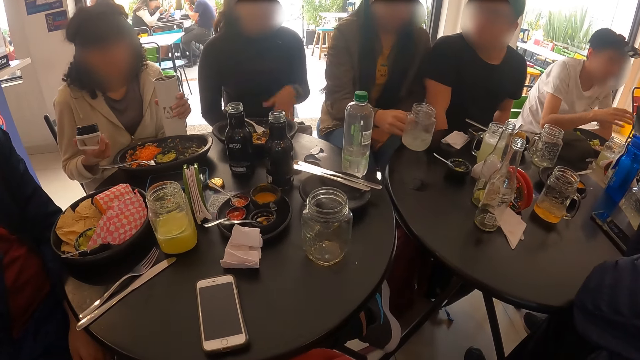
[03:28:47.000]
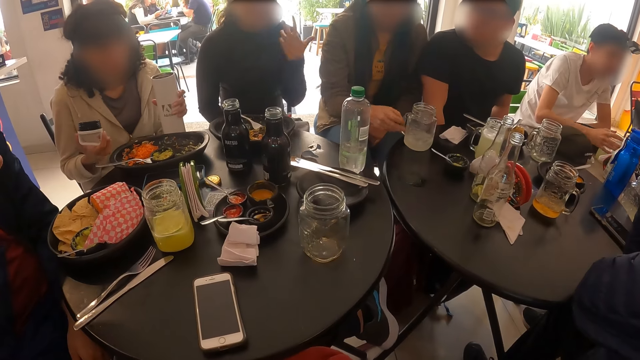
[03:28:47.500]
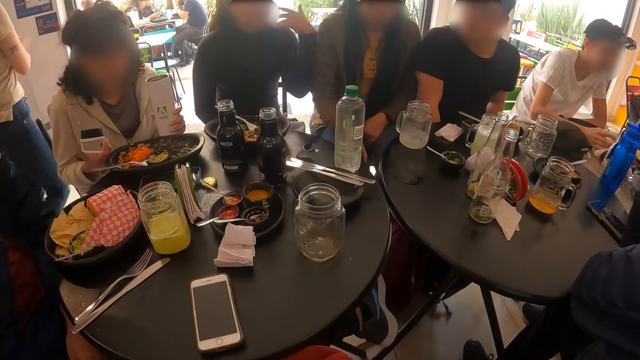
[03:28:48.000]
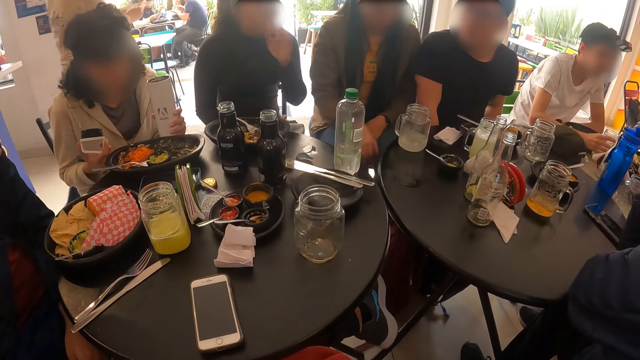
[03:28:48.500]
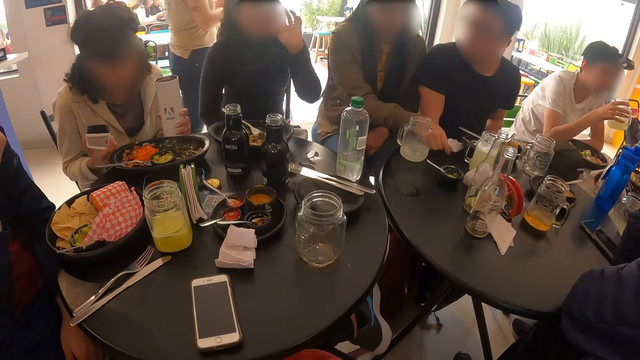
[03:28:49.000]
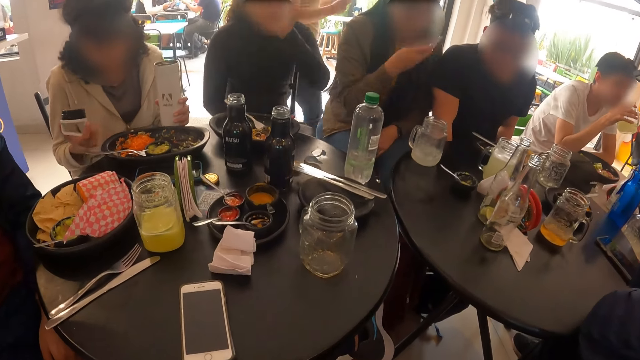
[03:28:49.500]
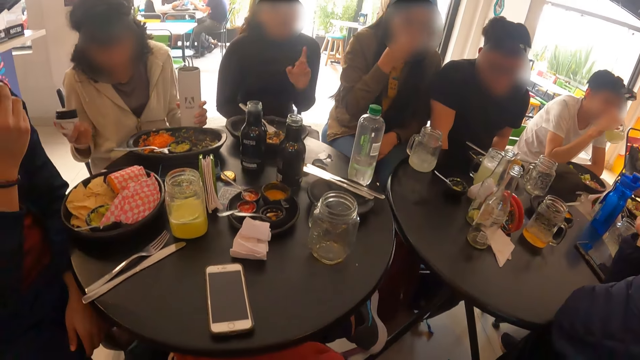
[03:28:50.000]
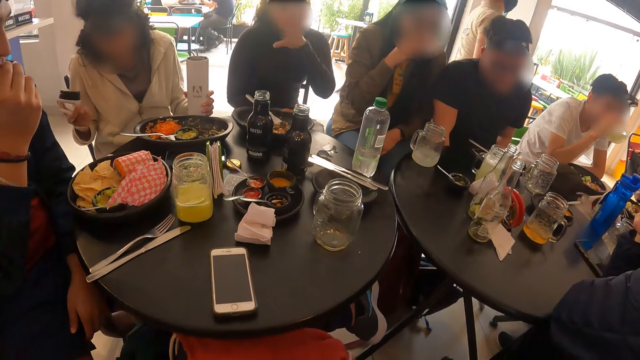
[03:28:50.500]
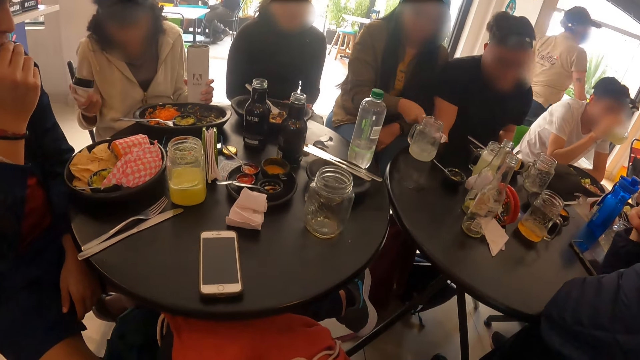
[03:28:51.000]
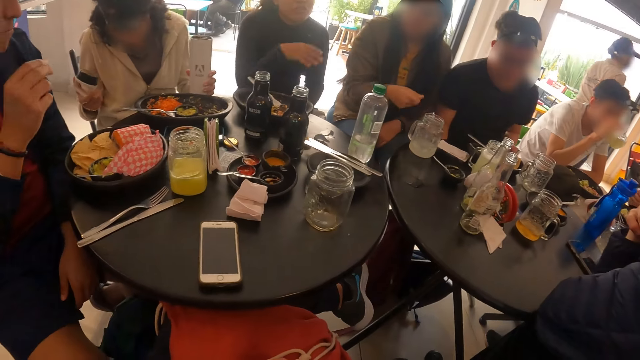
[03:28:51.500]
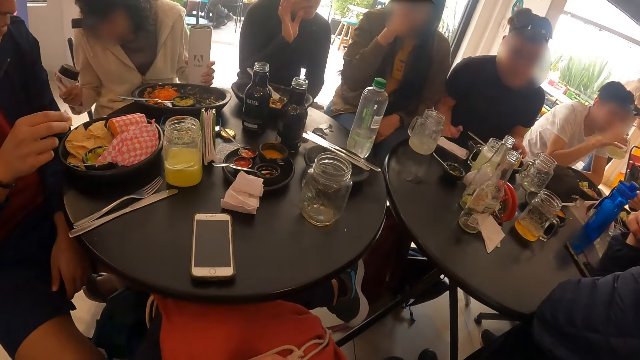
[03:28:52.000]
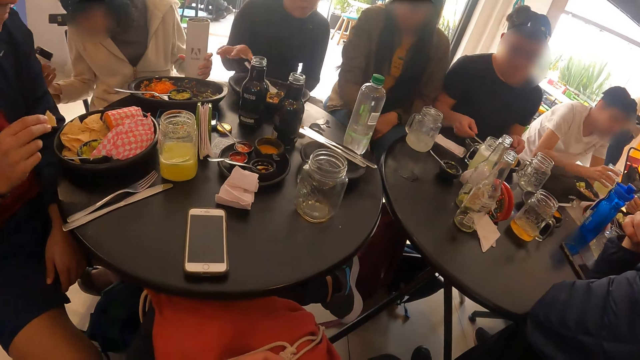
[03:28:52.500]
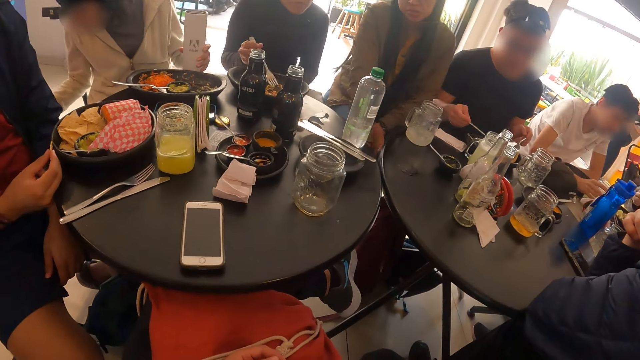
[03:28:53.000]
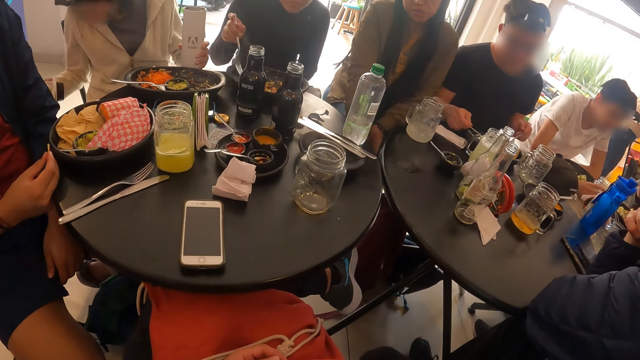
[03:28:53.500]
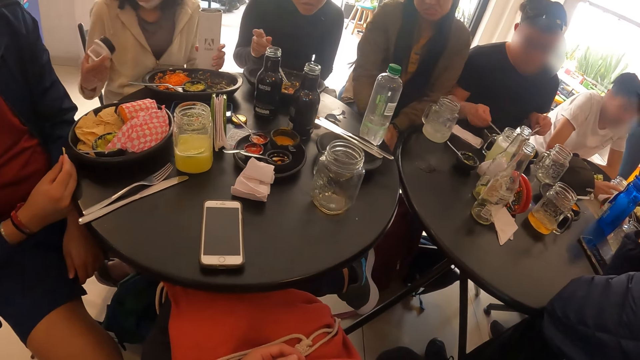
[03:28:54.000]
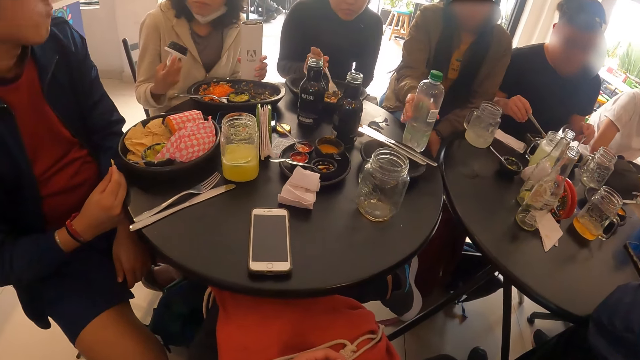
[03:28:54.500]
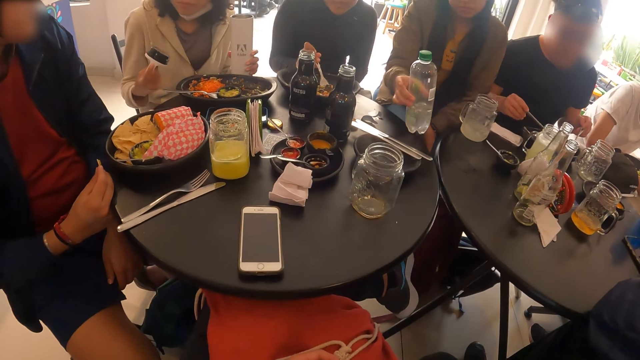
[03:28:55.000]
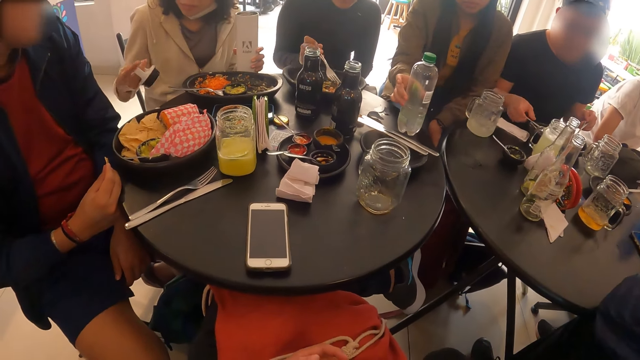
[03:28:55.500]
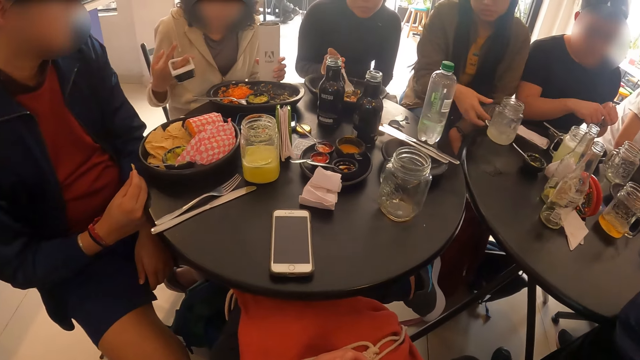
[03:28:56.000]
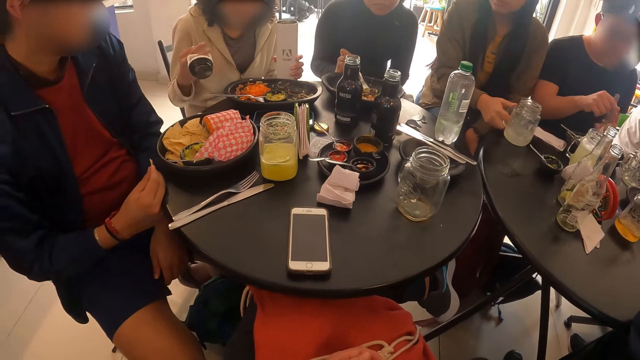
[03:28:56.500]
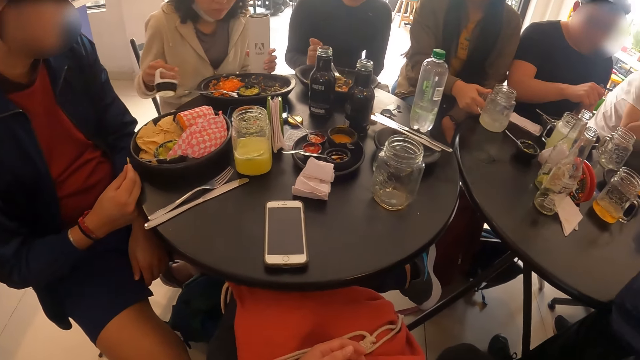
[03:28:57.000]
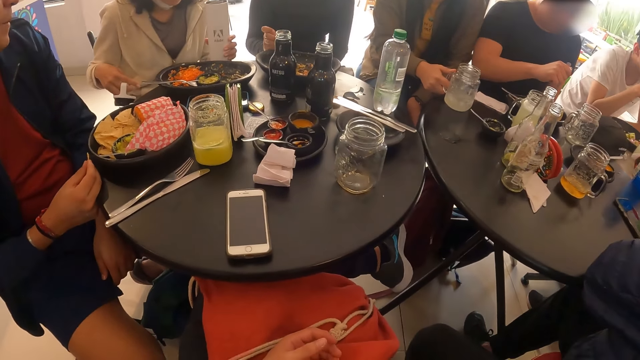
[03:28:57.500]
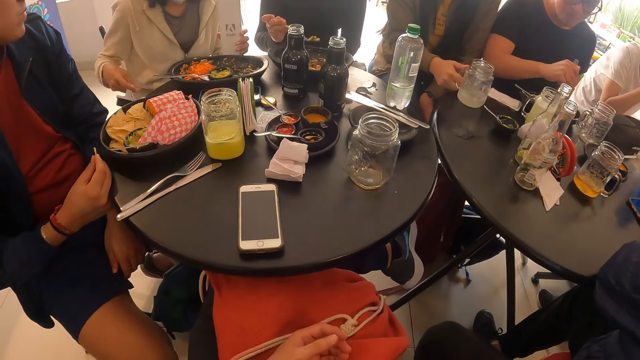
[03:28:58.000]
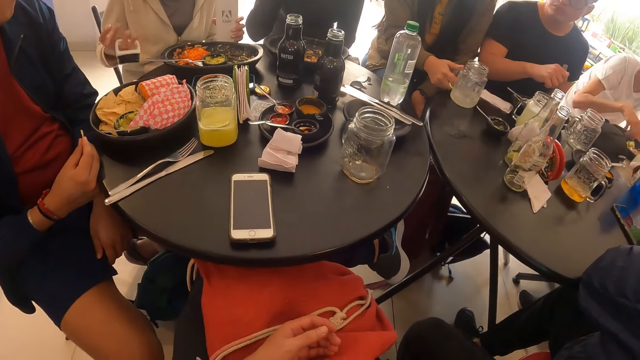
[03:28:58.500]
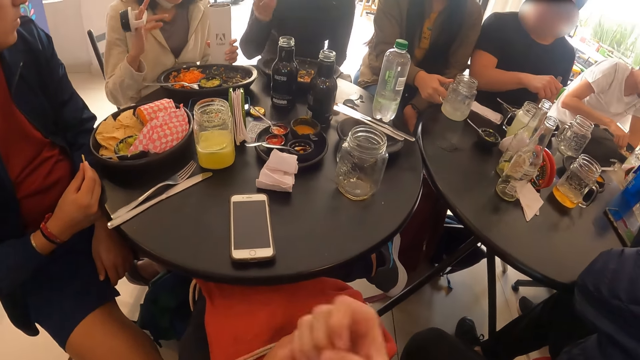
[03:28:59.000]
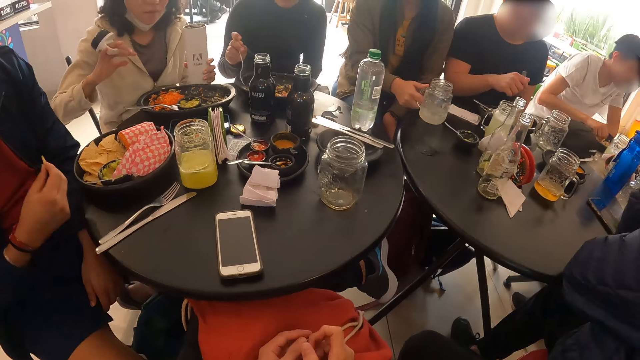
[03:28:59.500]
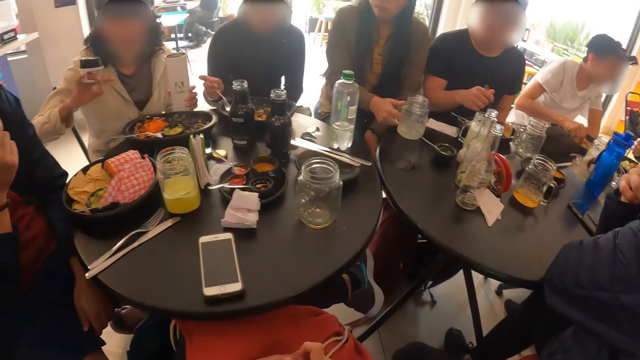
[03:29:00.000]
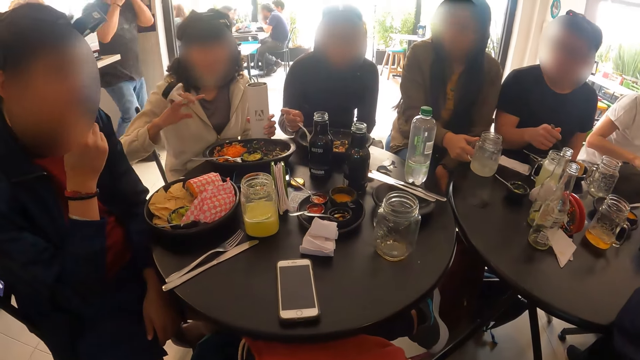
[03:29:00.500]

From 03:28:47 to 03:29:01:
A woman drops the jar of beer on the table with her right hand. Another woman interacts with the group of people. The first woman picks up the serviette paper on the table with her right hand, wipes her mouth with the serviette paper in her right hand, and drops the serviette paper on the table with her right hand. The second woman holds the fork with her right hand. A man holds a fork with his left hand and holds a knife with his right hand. The first woman picks up a bottle on the table with her right hand and drops the bottle on the table with her right hand. Another man passes the fork to his right hand from his left hand. The first woman holds the jar of beer on the table with her right hand. The second woman eats cheese with the fork in her right hand. A third woman interacts with a third man.

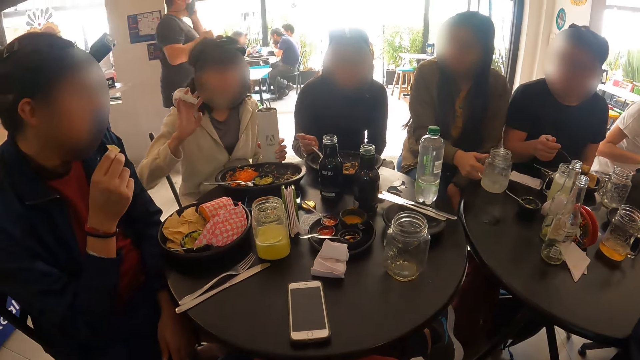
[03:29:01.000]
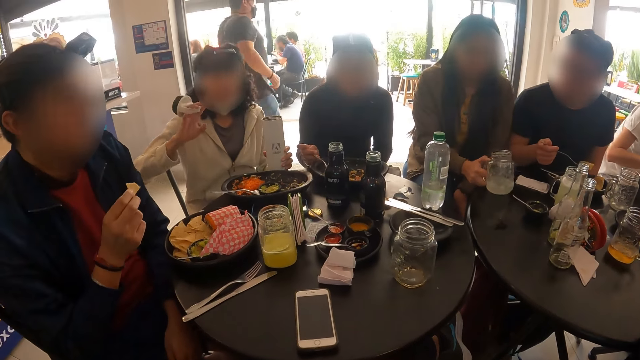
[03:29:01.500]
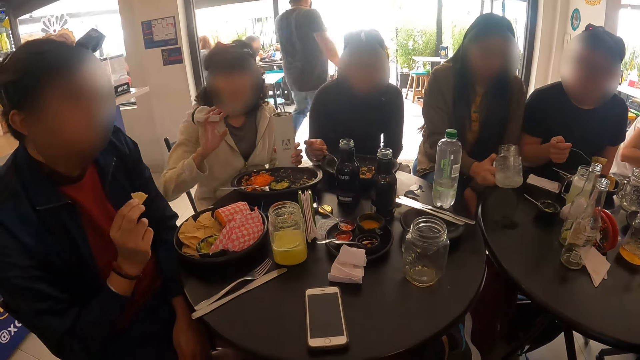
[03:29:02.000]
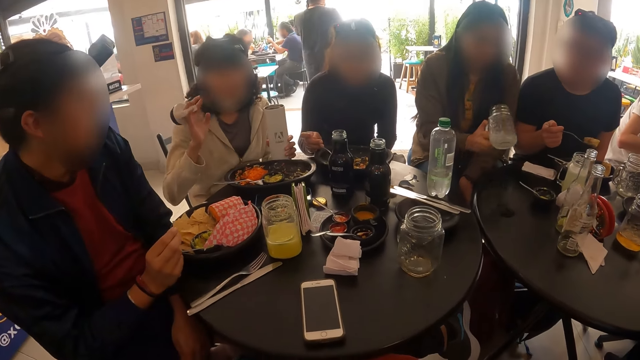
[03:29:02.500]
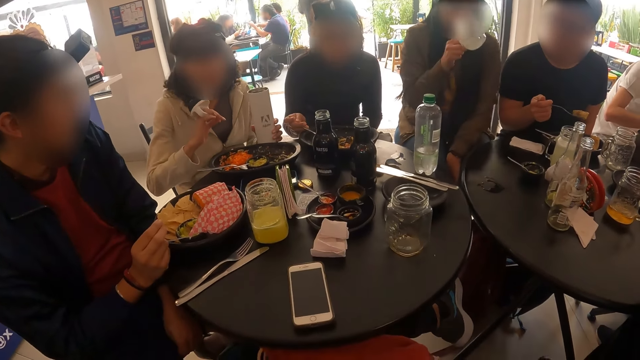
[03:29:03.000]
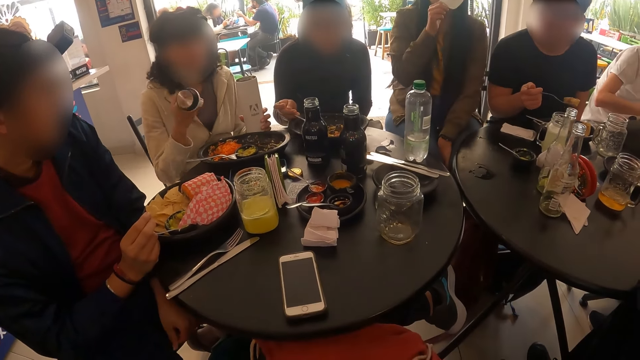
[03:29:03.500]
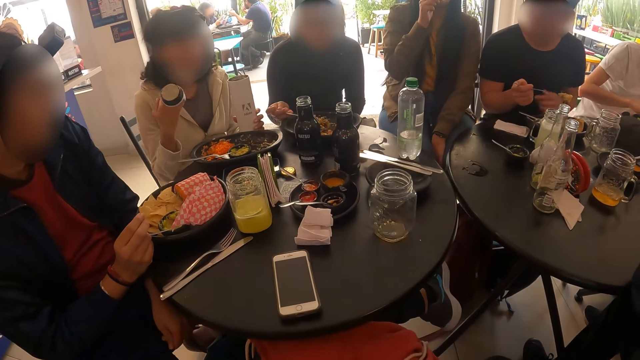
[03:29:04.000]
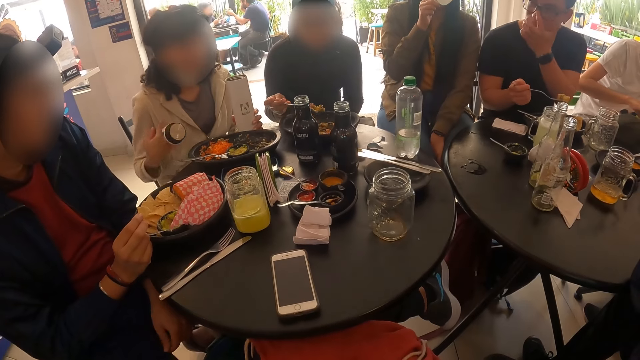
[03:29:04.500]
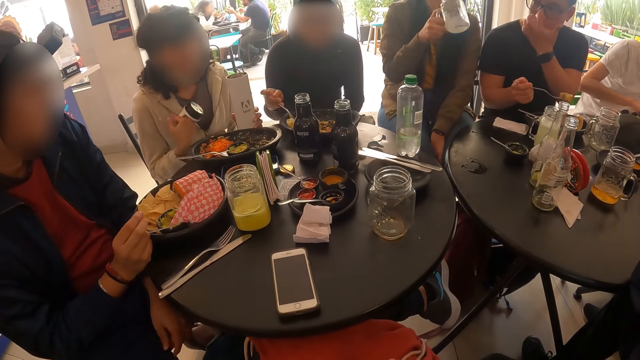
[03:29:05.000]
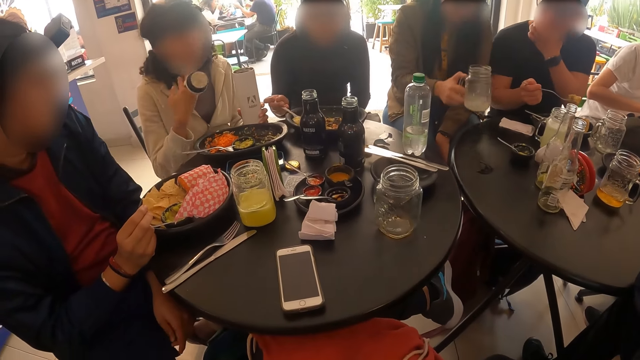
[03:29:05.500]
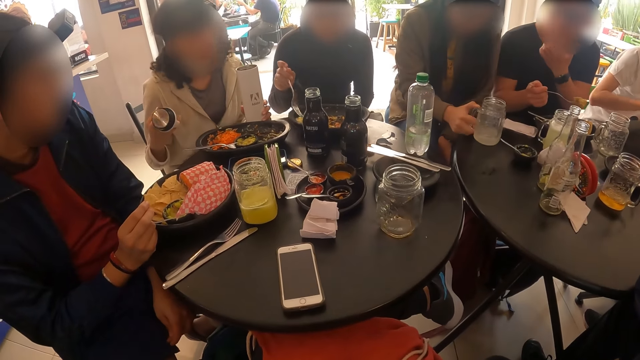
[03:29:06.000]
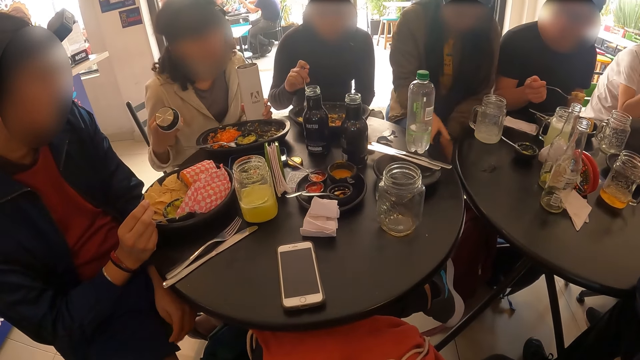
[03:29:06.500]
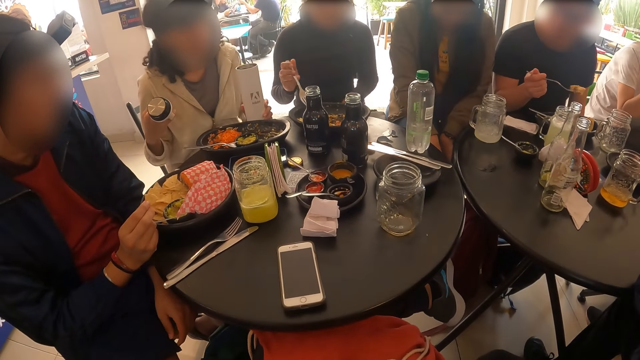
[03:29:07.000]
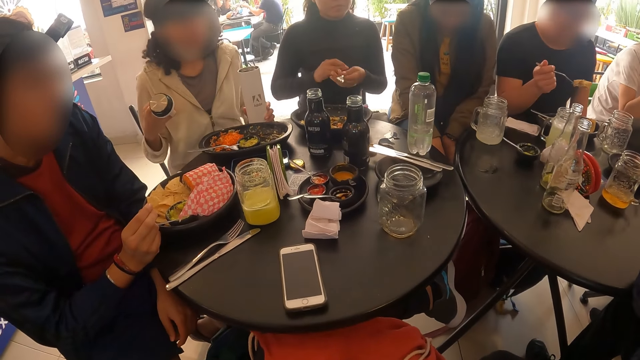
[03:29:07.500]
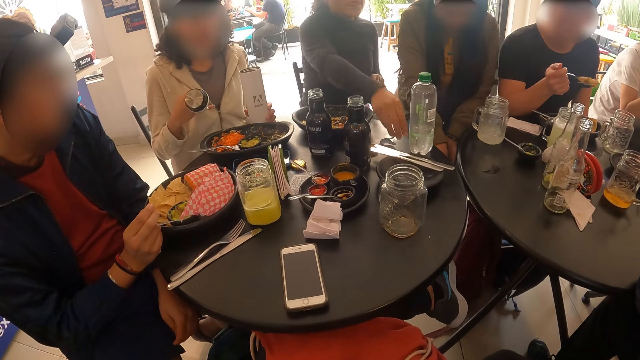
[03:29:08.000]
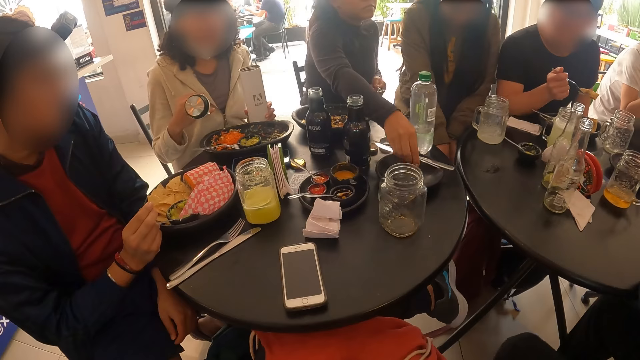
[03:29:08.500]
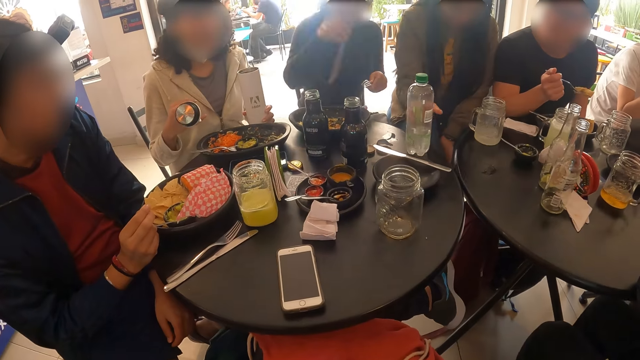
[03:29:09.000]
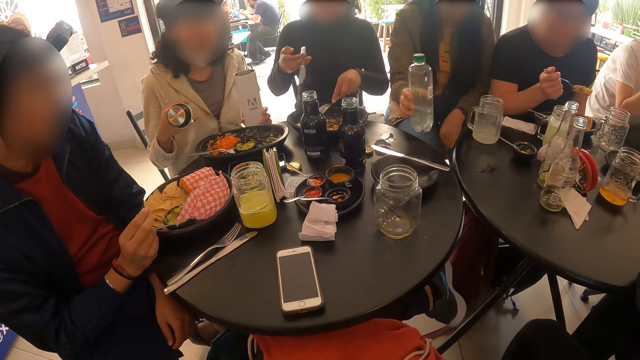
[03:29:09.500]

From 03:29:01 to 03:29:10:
A woman picks up the jar of beer on the table with her right hand. She drinks from the jar of beer in her right hand. She drops the jar of beer on the table with her right hand. Another woman passes the fork from her right hand to her left hand and picks up a knife from the table with her right hand. The first woman picks up the bottle on the table with her right hand.
